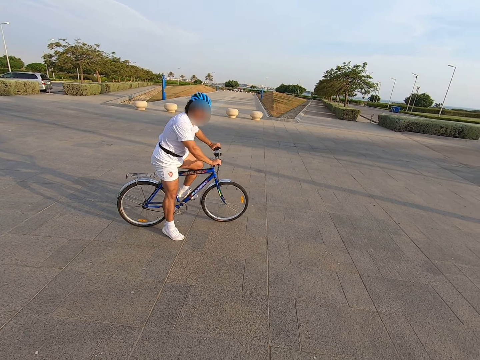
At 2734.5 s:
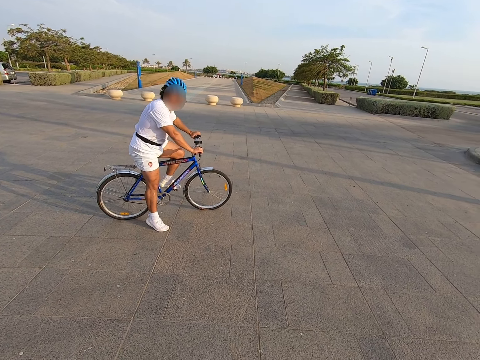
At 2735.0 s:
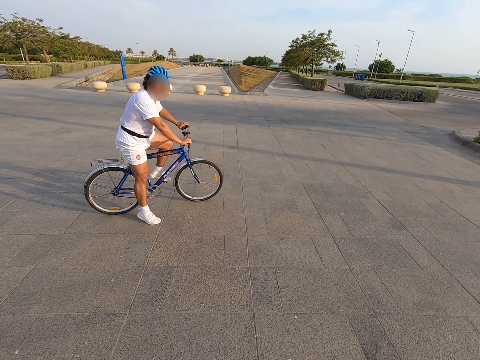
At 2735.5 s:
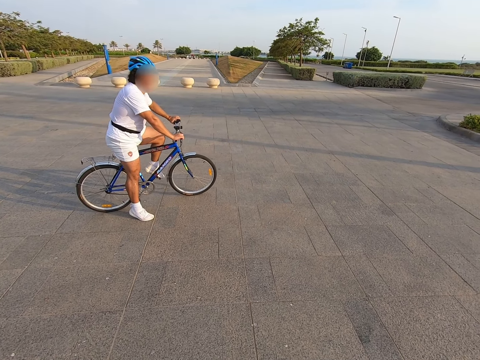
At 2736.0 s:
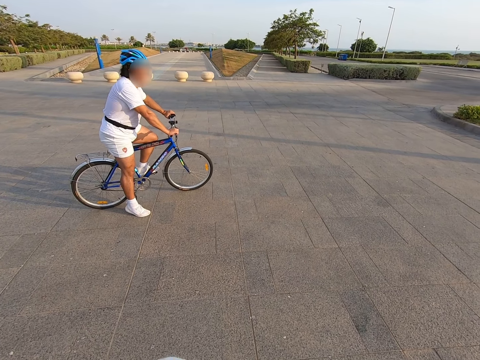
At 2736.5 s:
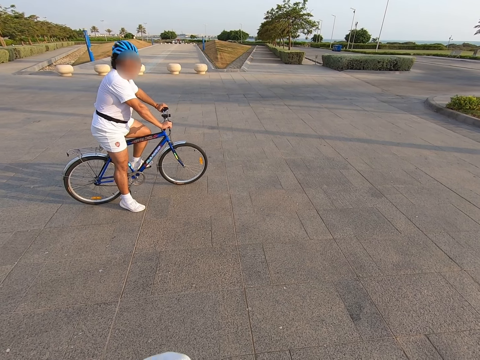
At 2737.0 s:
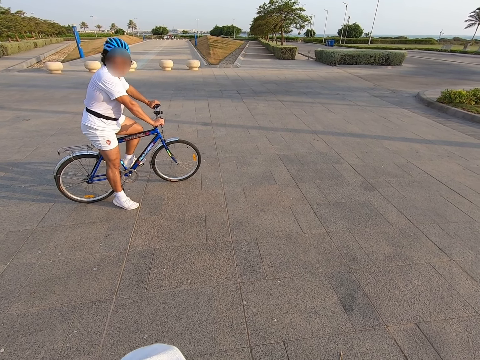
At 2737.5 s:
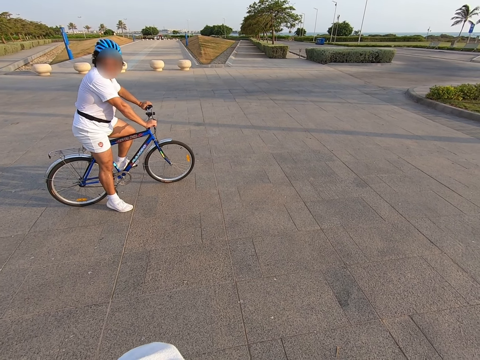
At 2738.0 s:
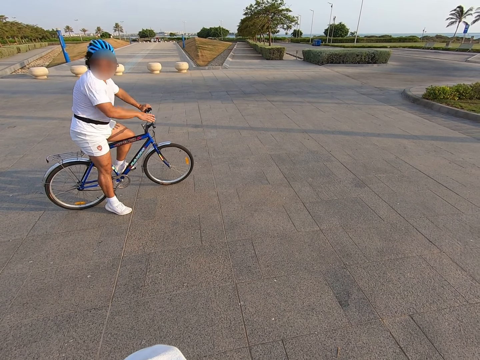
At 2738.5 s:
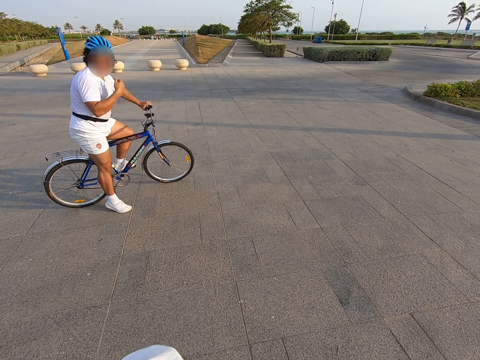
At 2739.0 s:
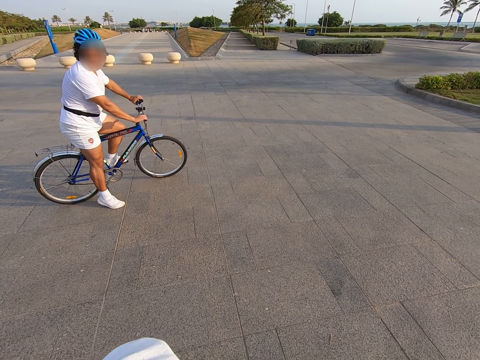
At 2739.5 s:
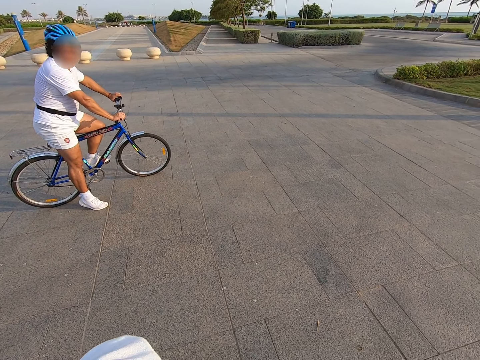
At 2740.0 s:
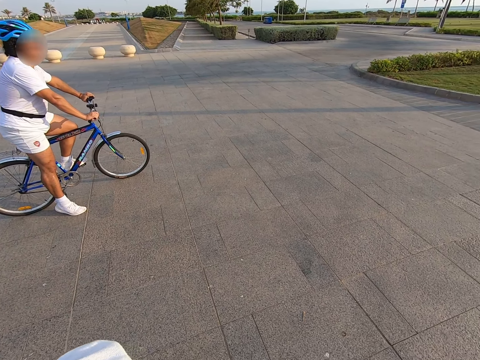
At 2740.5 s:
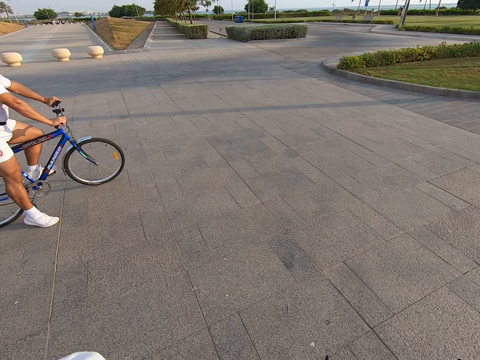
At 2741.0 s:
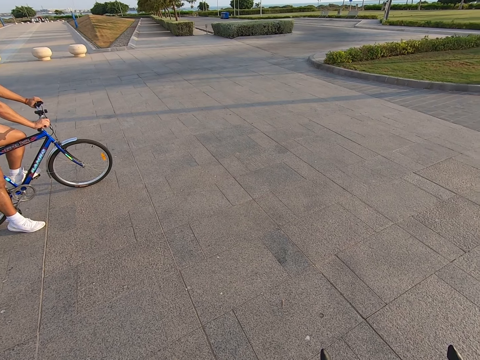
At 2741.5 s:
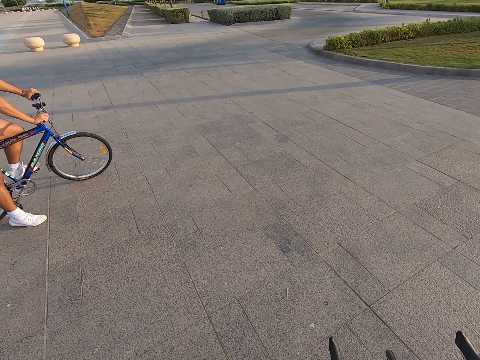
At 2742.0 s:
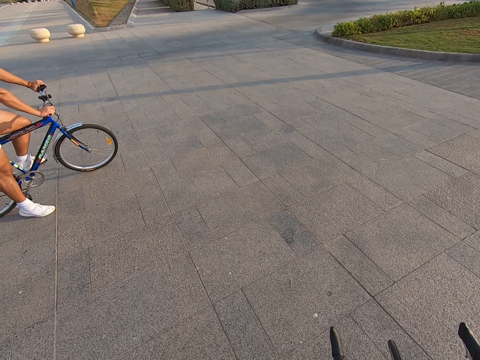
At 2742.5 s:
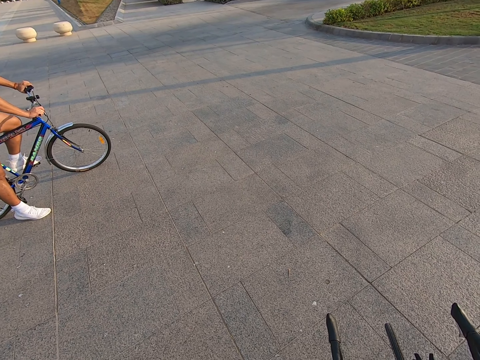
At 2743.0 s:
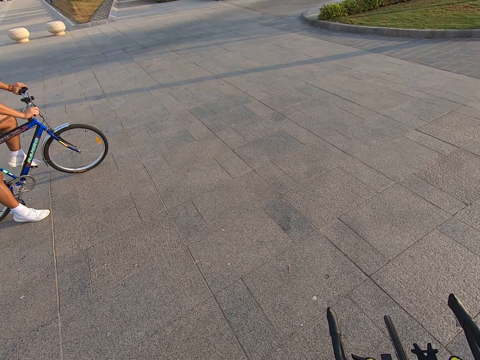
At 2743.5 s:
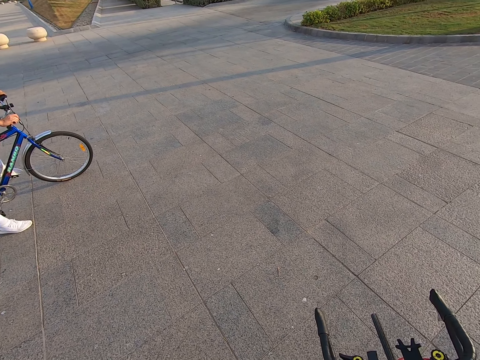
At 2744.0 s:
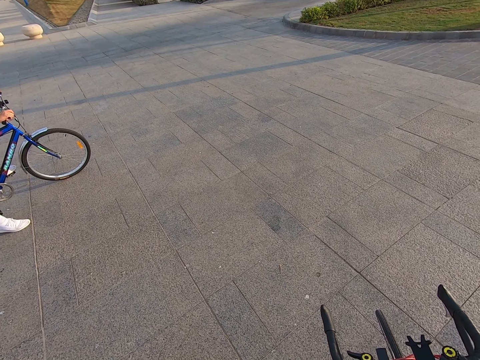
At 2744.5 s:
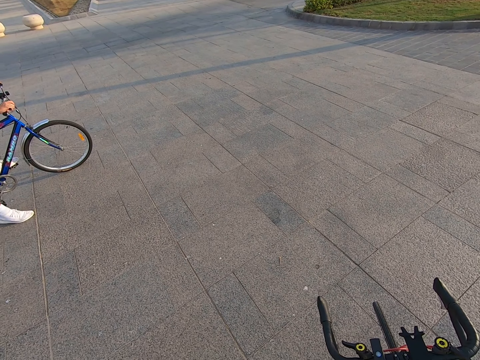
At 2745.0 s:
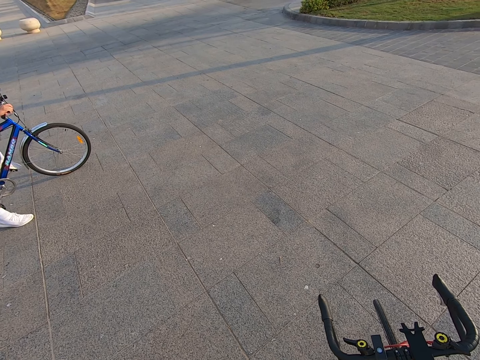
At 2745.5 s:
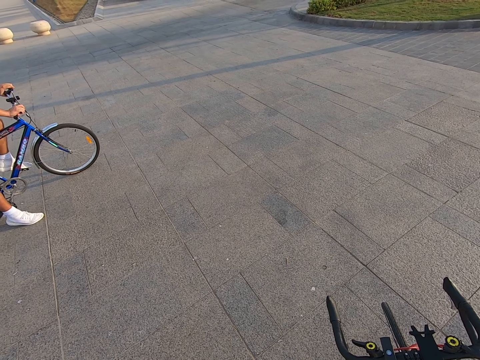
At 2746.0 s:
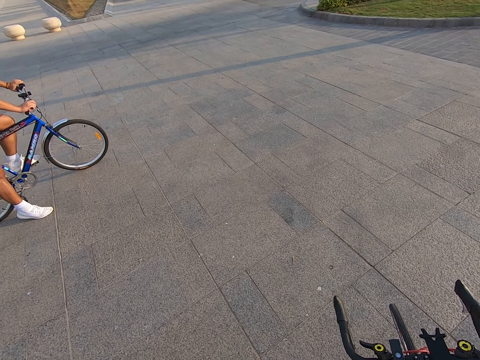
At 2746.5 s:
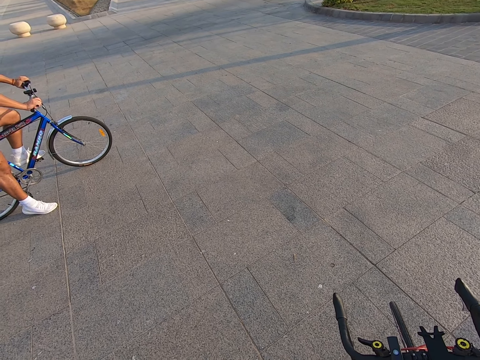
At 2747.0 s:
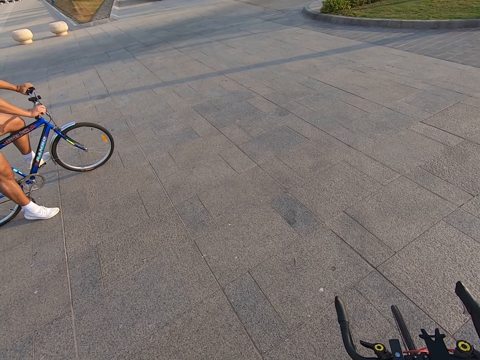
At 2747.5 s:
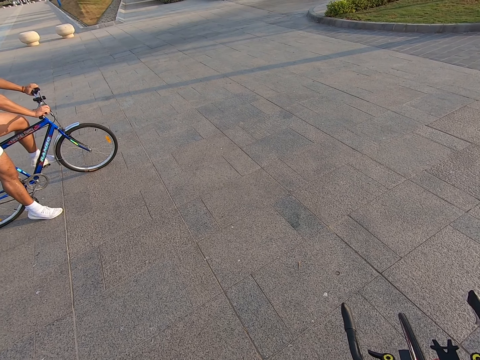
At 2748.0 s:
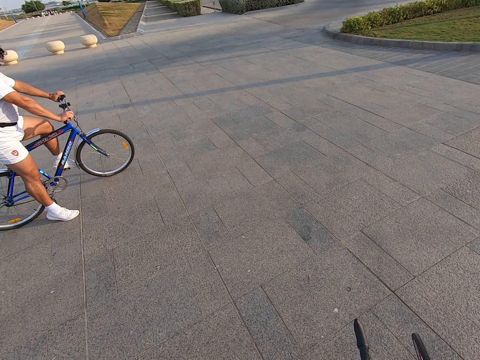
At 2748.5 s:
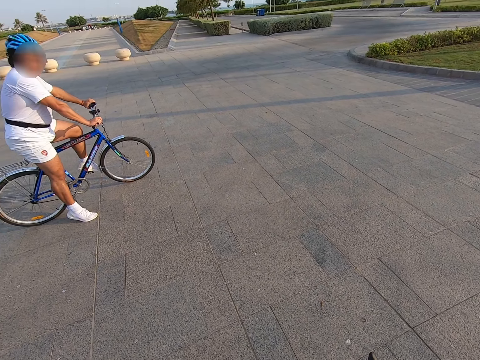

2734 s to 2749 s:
A man holds the brakes. The camera wearer talks to the man.

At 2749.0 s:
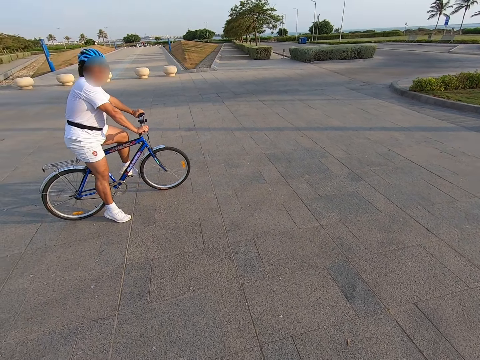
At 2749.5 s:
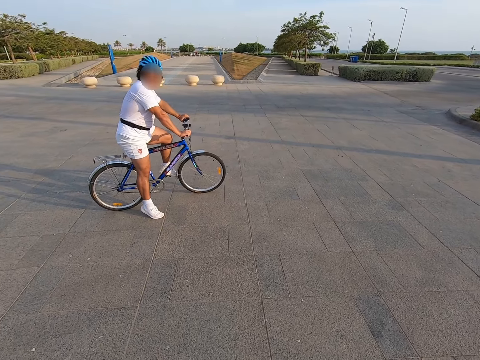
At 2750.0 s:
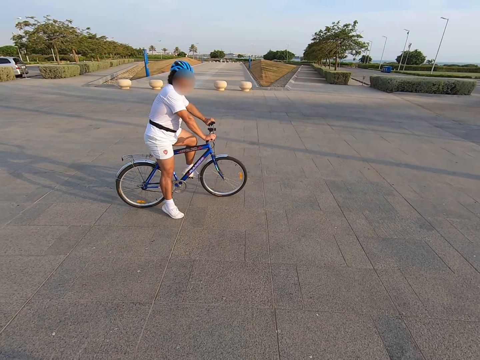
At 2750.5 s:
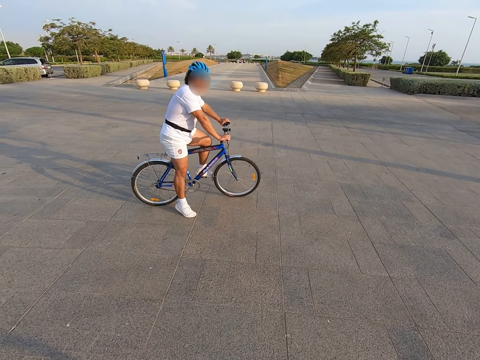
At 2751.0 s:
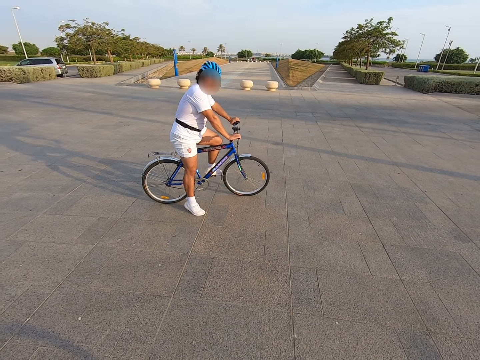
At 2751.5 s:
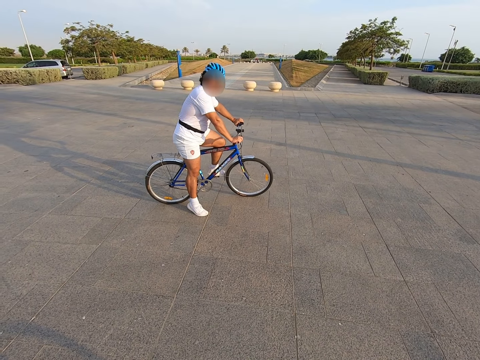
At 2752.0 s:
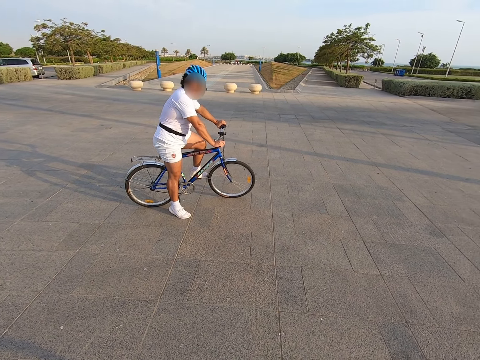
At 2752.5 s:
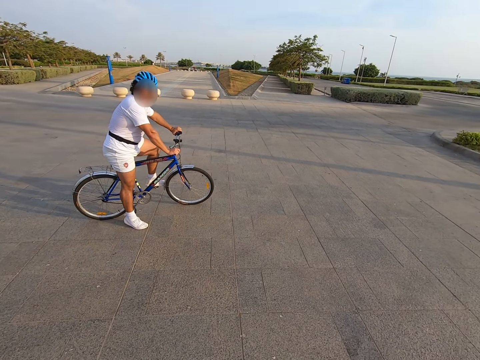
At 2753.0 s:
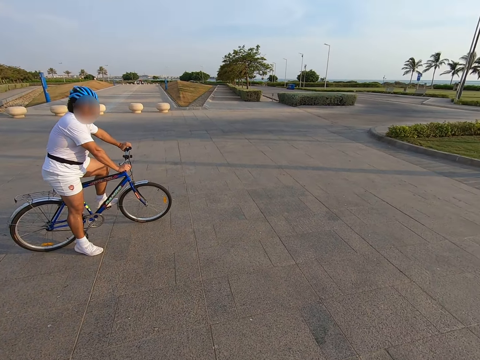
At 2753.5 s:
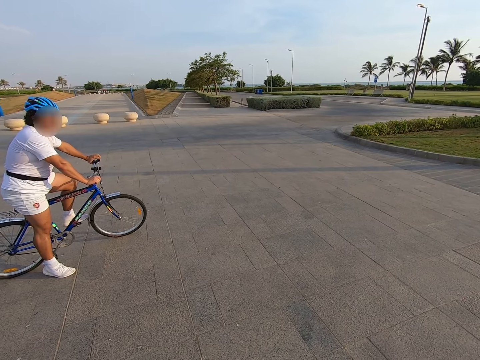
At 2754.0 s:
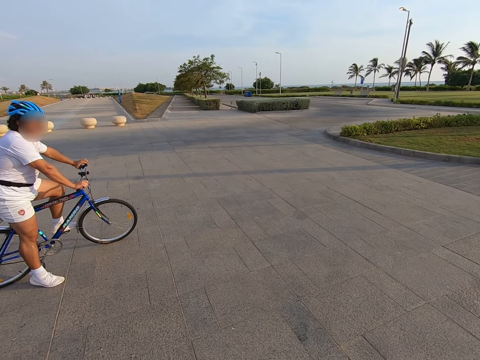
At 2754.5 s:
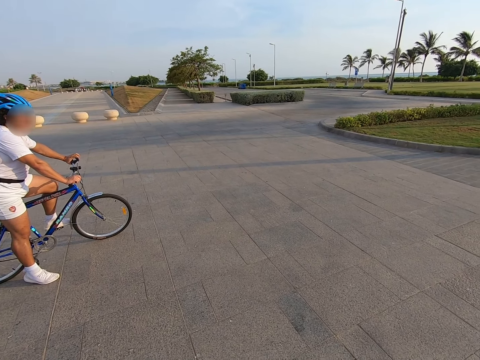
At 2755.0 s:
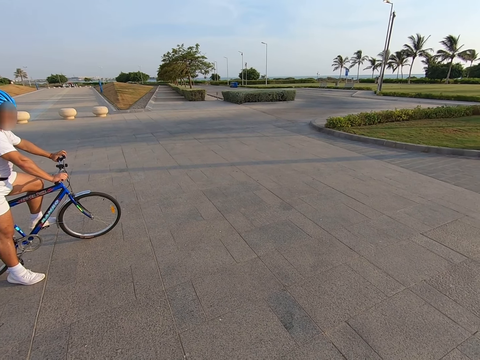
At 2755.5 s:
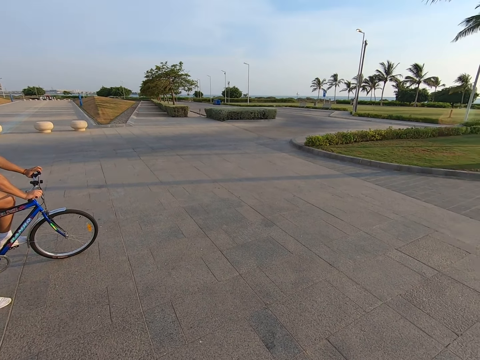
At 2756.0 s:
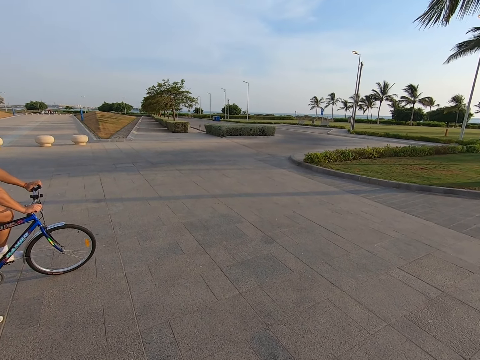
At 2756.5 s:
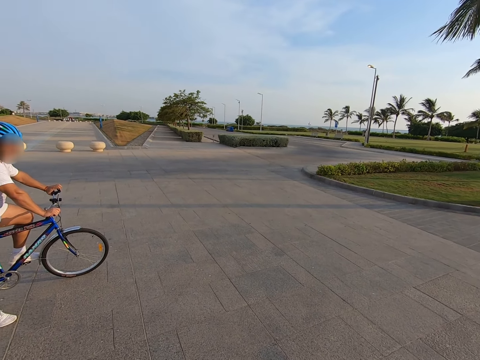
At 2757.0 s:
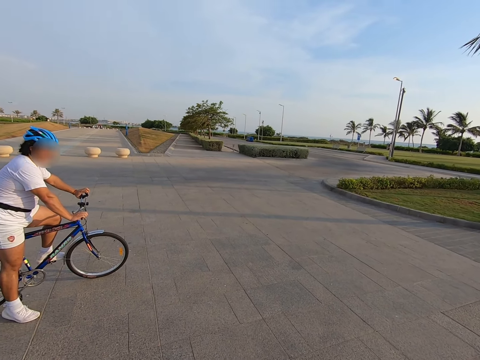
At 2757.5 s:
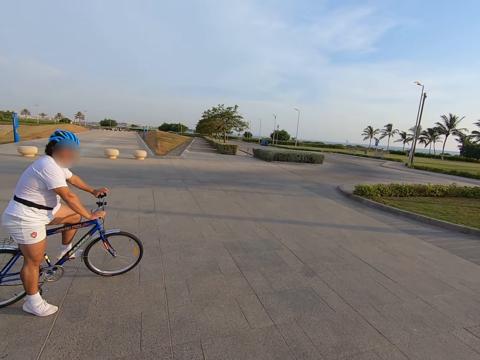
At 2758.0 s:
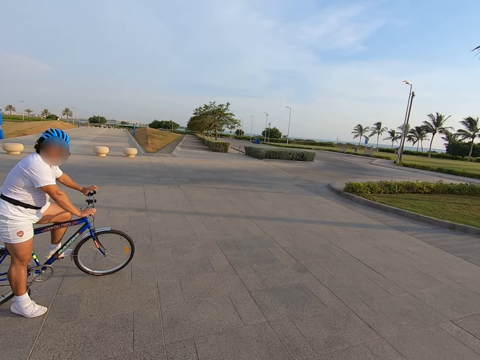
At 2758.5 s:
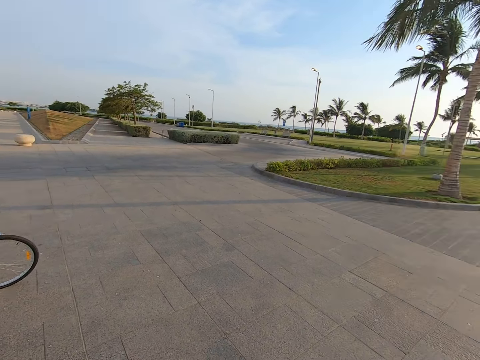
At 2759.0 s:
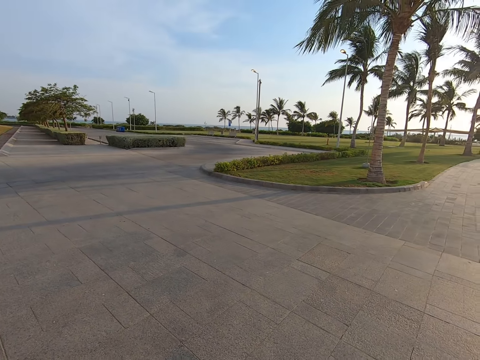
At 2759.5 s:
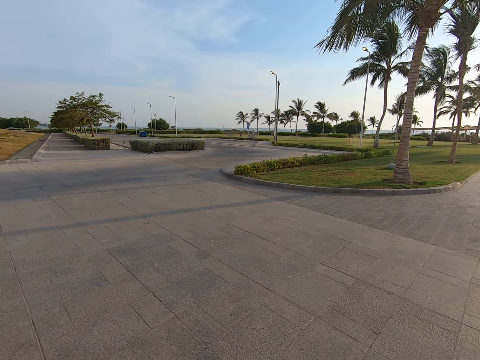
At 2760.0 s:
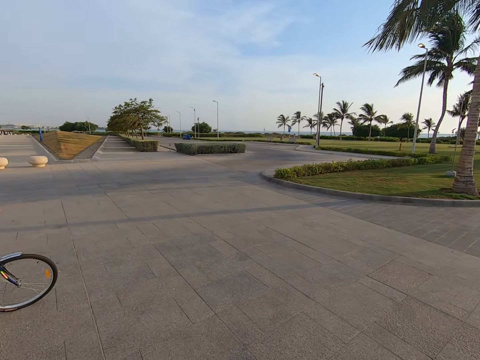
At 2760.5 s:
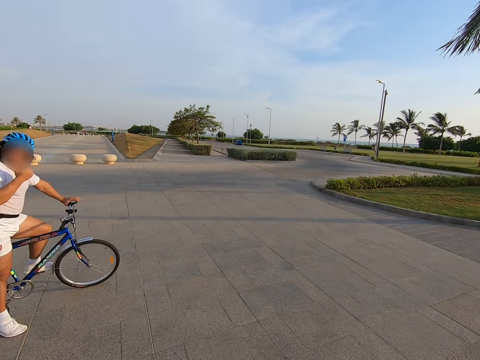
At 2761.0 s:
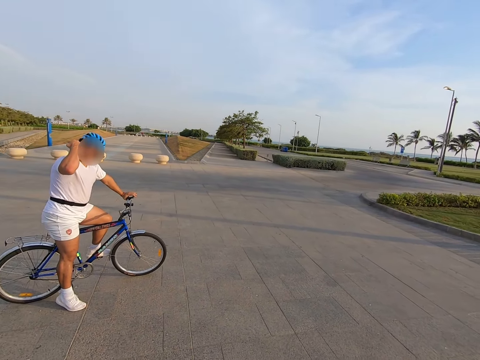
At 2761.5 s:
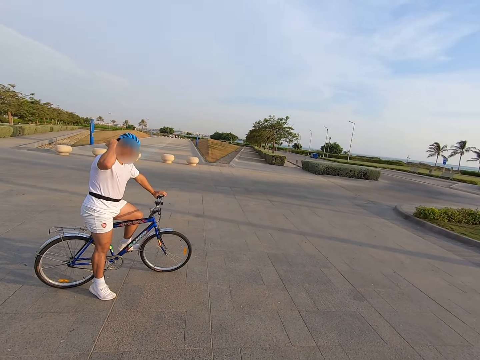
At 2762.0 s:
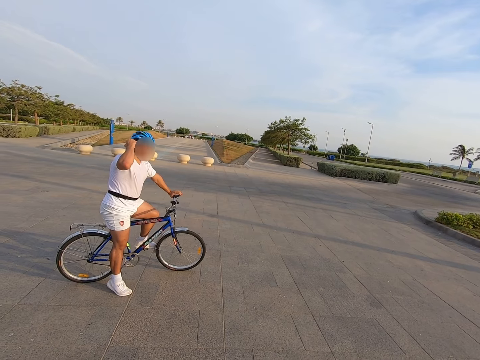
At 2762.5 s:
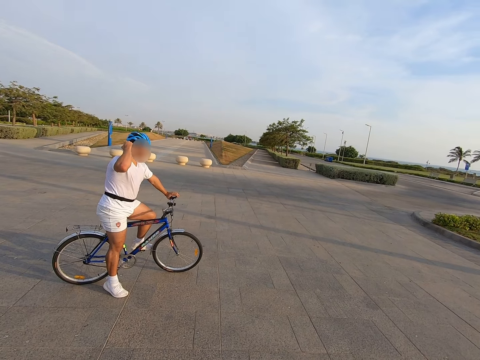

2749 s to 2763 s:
The camera wearer stands at the pavement.
